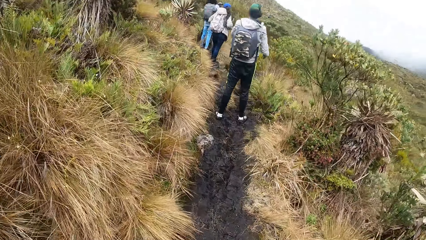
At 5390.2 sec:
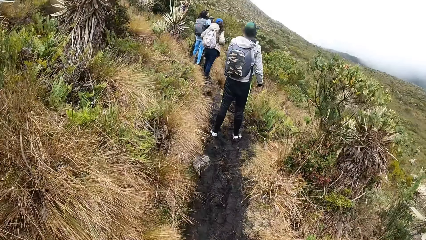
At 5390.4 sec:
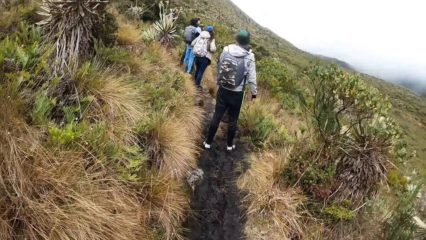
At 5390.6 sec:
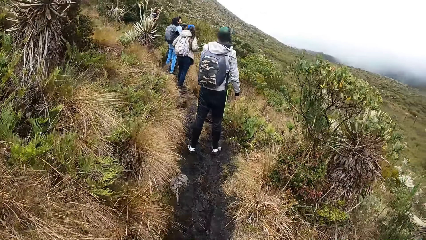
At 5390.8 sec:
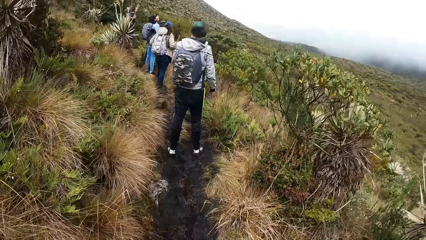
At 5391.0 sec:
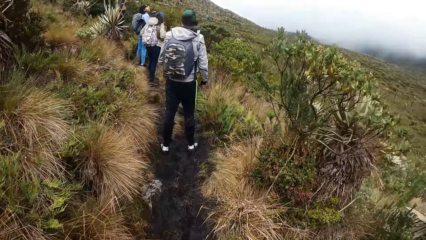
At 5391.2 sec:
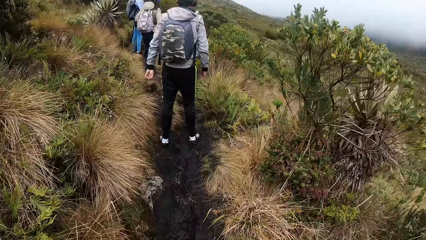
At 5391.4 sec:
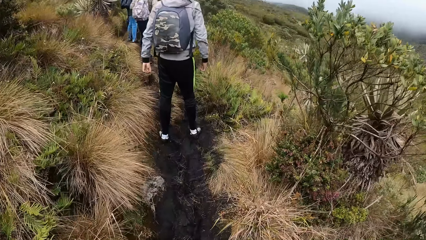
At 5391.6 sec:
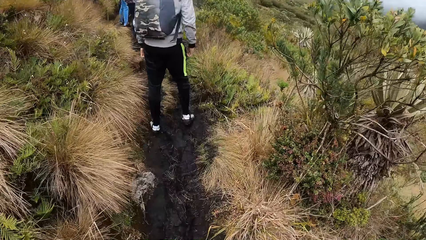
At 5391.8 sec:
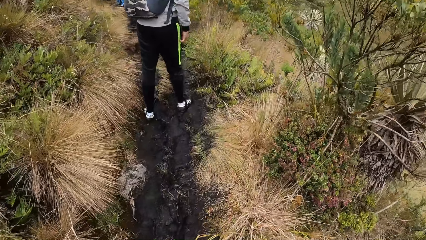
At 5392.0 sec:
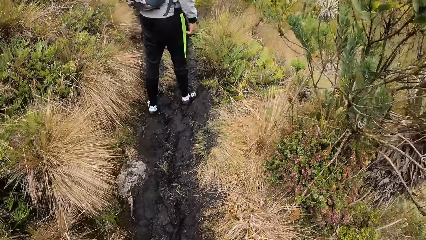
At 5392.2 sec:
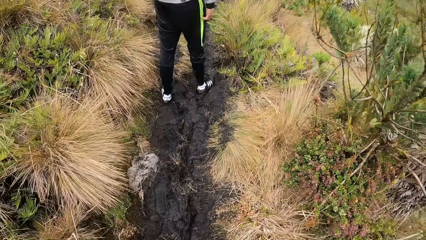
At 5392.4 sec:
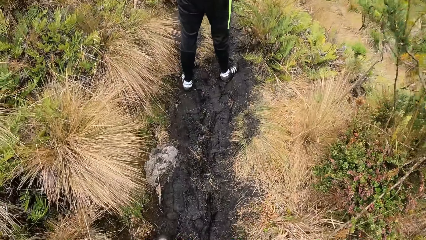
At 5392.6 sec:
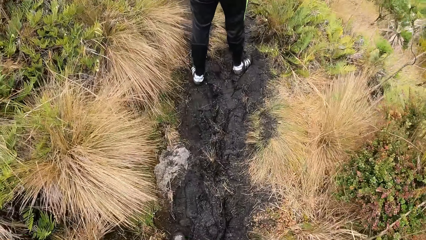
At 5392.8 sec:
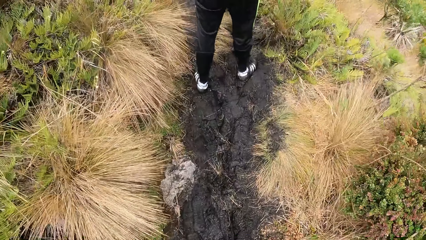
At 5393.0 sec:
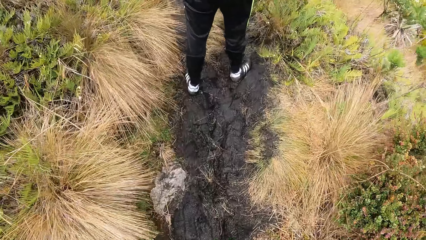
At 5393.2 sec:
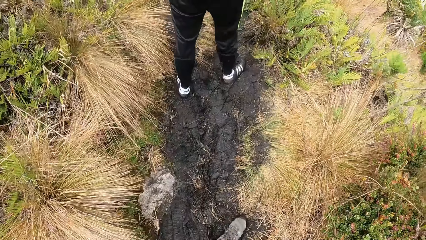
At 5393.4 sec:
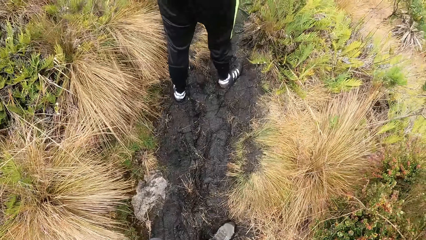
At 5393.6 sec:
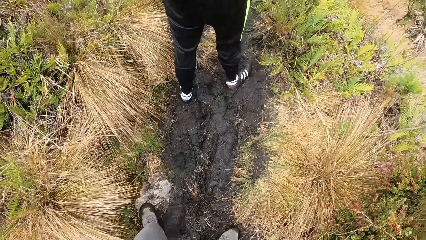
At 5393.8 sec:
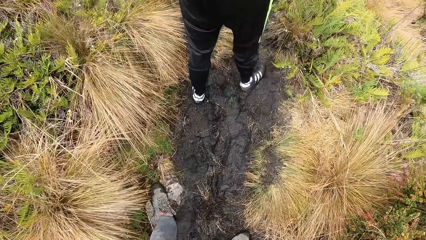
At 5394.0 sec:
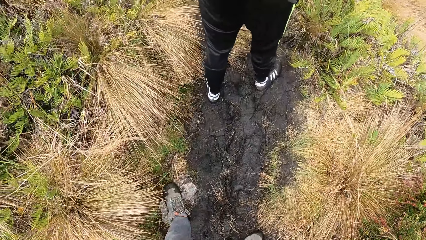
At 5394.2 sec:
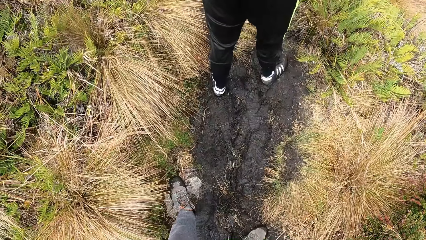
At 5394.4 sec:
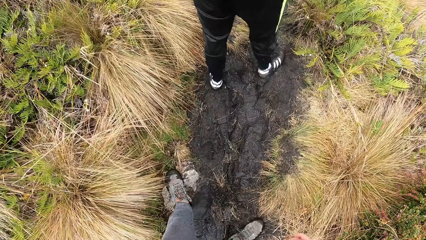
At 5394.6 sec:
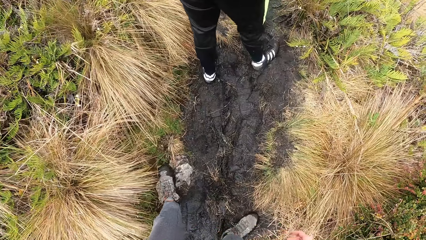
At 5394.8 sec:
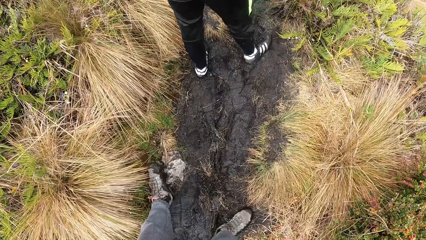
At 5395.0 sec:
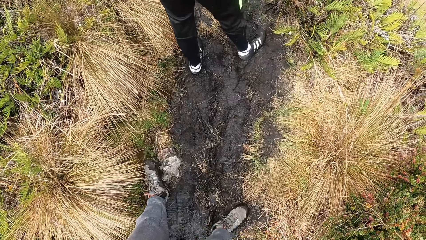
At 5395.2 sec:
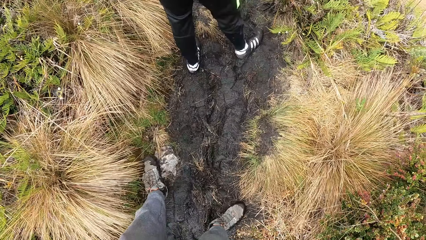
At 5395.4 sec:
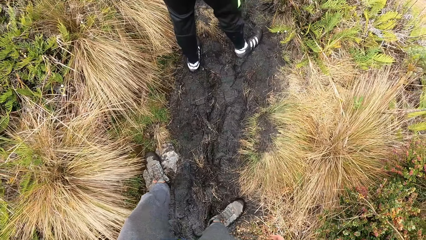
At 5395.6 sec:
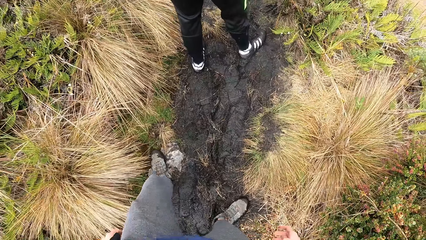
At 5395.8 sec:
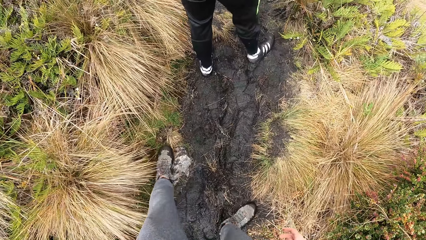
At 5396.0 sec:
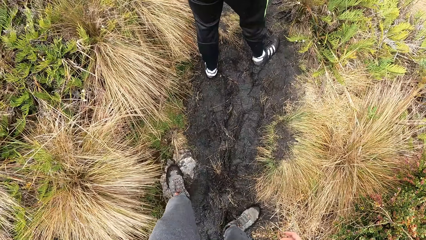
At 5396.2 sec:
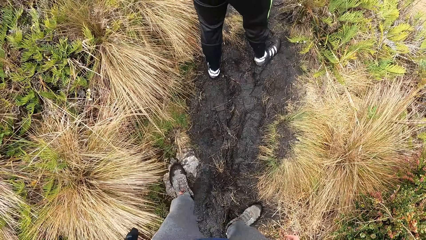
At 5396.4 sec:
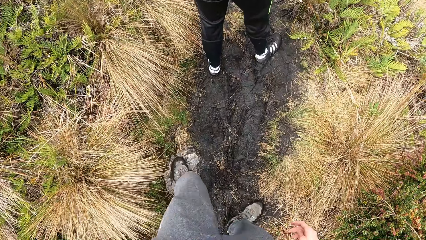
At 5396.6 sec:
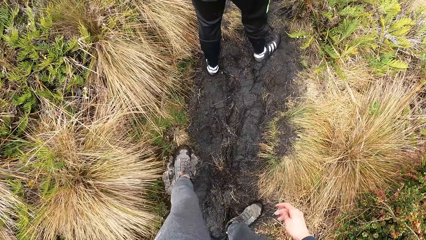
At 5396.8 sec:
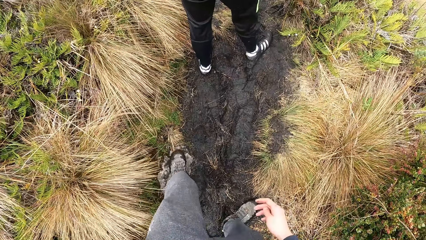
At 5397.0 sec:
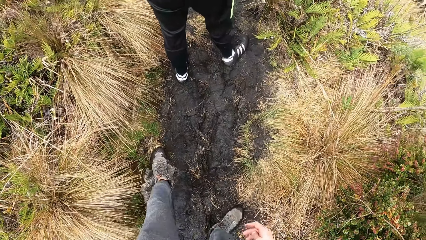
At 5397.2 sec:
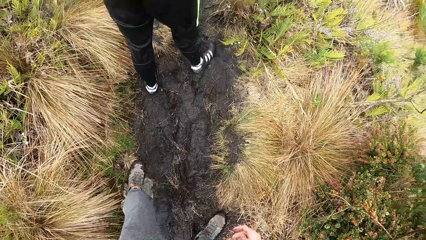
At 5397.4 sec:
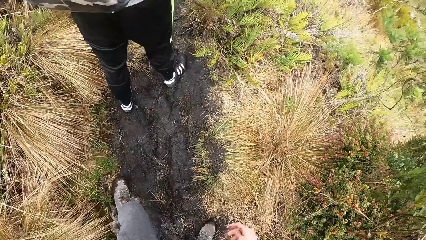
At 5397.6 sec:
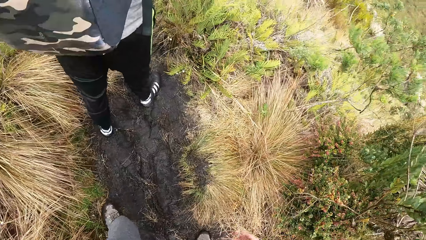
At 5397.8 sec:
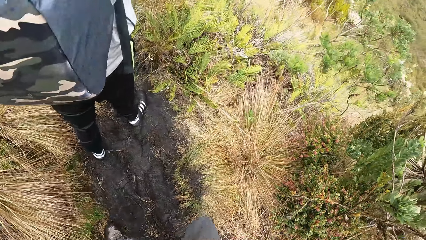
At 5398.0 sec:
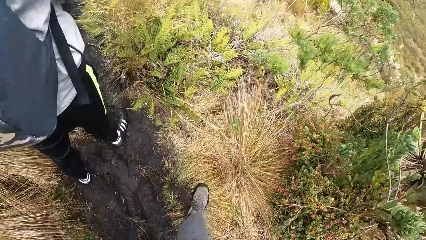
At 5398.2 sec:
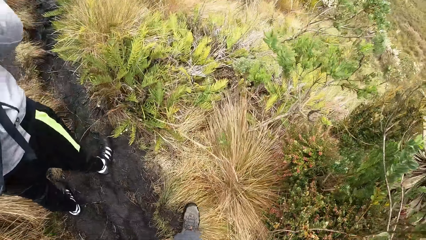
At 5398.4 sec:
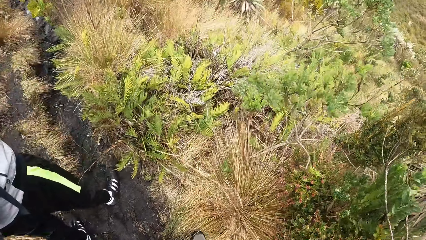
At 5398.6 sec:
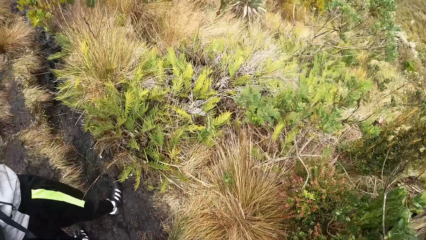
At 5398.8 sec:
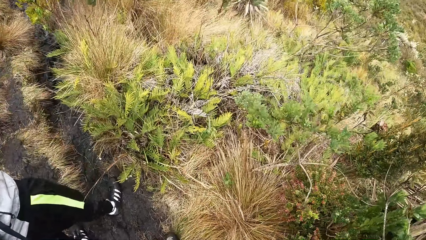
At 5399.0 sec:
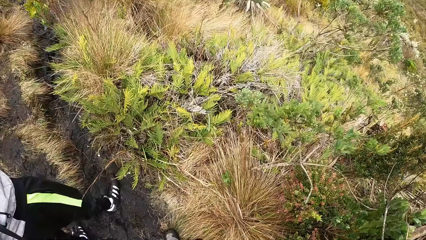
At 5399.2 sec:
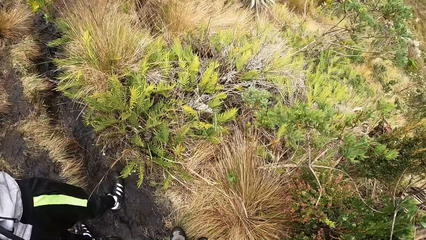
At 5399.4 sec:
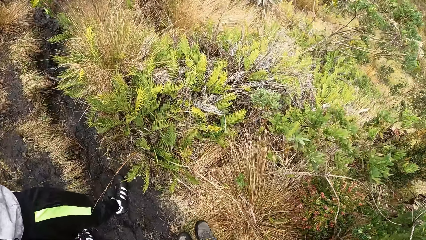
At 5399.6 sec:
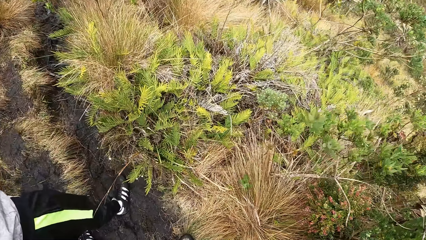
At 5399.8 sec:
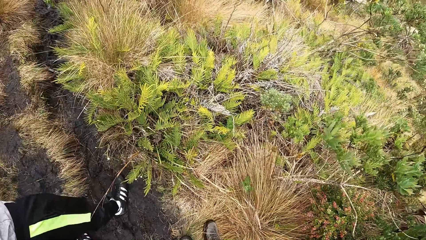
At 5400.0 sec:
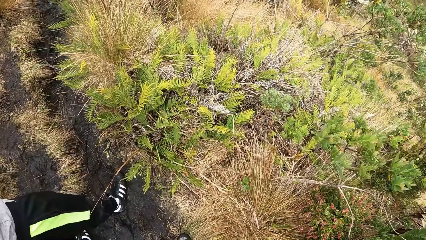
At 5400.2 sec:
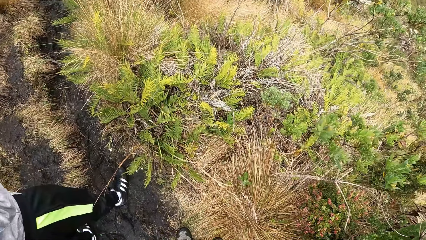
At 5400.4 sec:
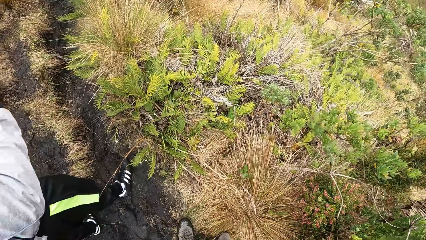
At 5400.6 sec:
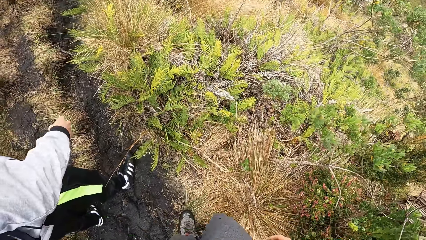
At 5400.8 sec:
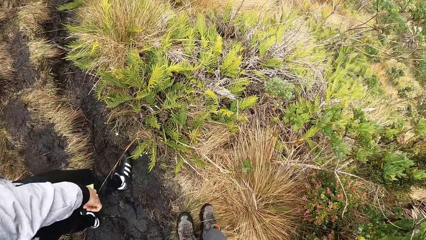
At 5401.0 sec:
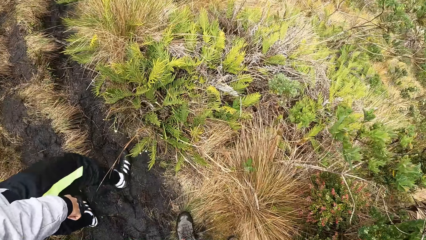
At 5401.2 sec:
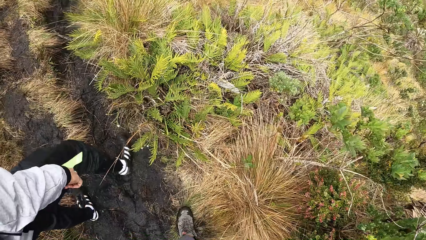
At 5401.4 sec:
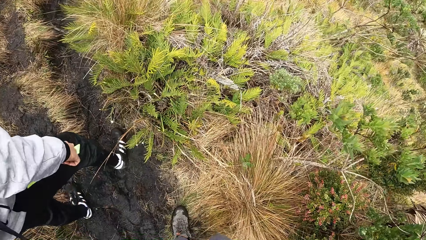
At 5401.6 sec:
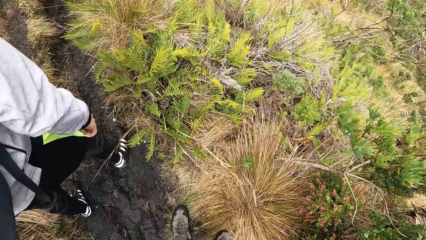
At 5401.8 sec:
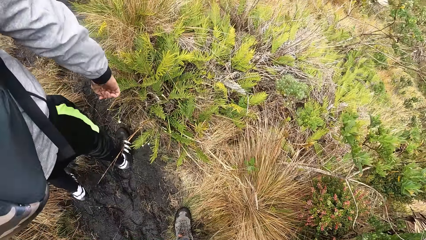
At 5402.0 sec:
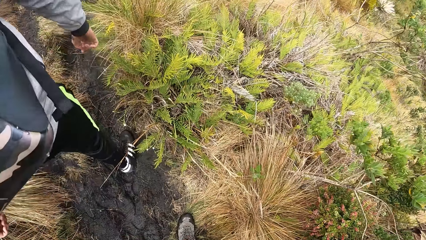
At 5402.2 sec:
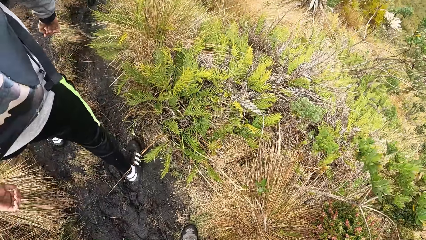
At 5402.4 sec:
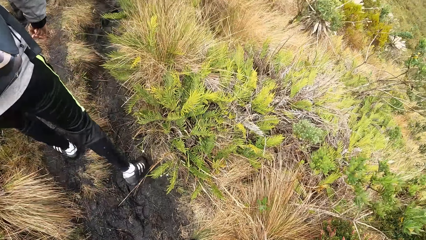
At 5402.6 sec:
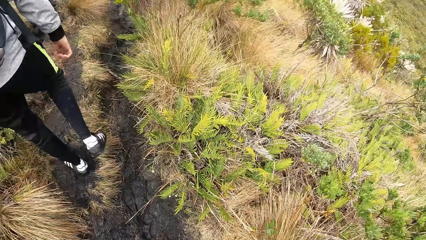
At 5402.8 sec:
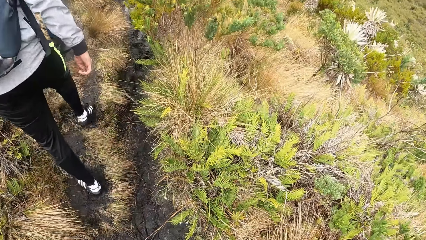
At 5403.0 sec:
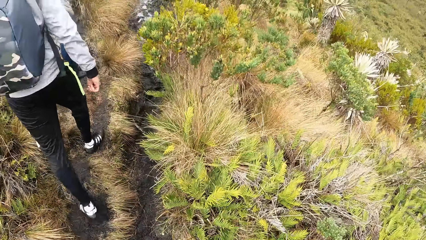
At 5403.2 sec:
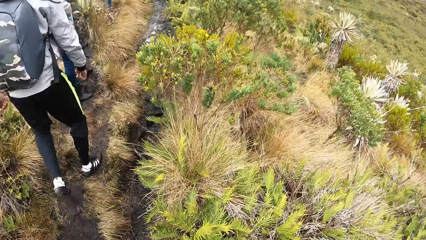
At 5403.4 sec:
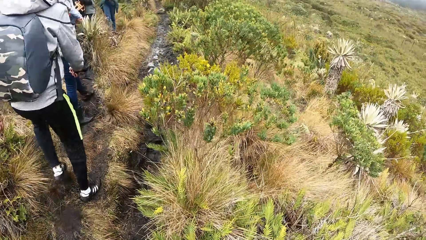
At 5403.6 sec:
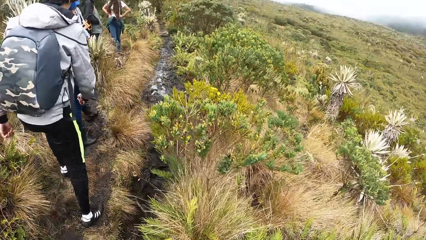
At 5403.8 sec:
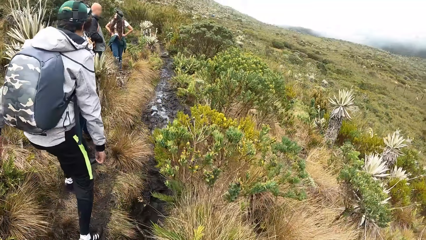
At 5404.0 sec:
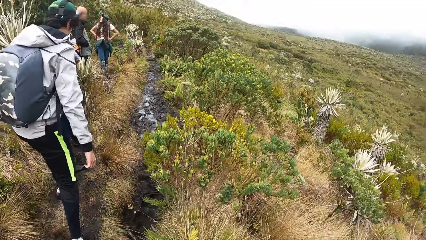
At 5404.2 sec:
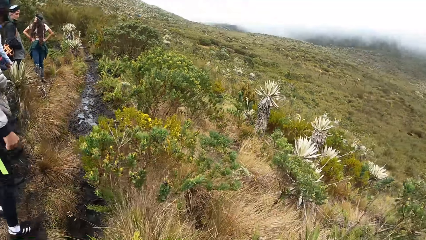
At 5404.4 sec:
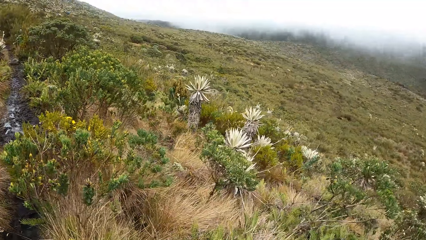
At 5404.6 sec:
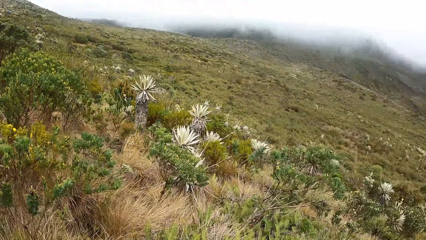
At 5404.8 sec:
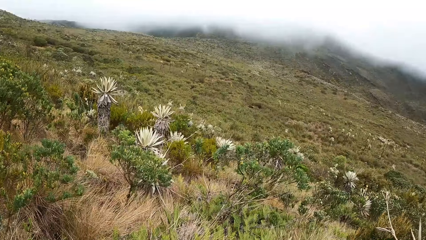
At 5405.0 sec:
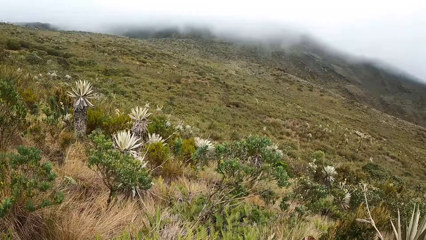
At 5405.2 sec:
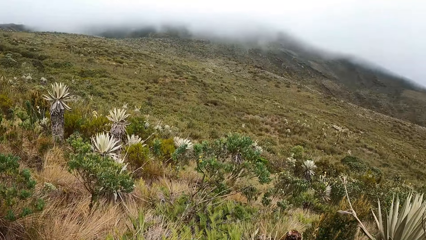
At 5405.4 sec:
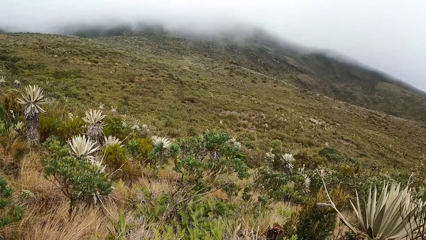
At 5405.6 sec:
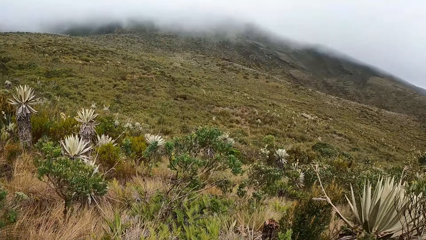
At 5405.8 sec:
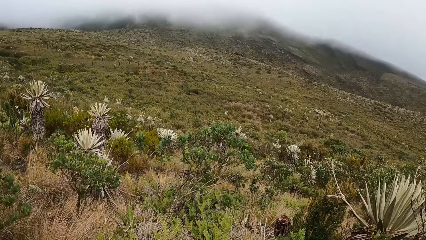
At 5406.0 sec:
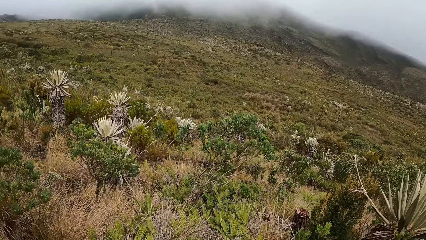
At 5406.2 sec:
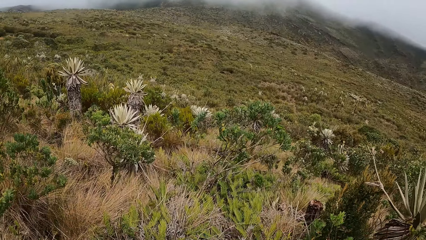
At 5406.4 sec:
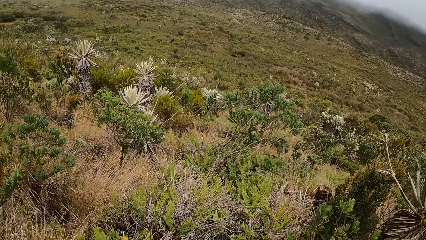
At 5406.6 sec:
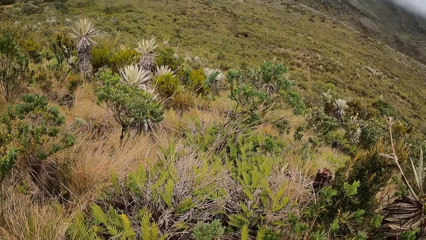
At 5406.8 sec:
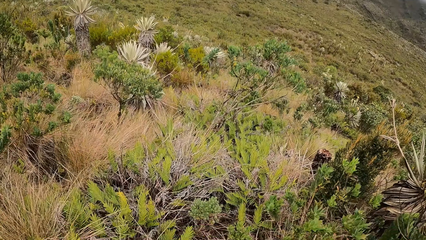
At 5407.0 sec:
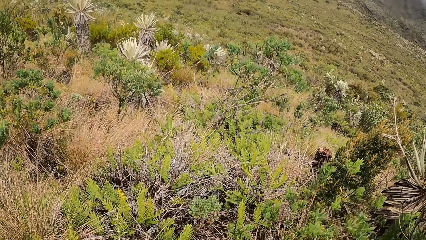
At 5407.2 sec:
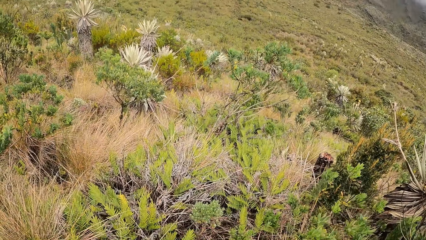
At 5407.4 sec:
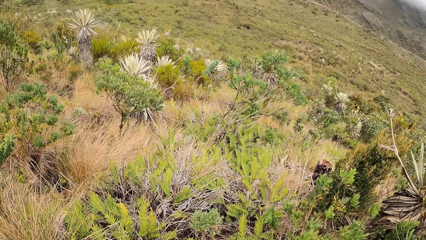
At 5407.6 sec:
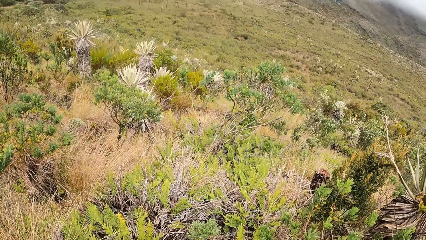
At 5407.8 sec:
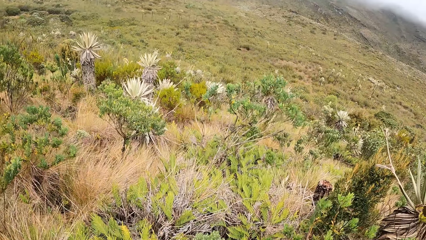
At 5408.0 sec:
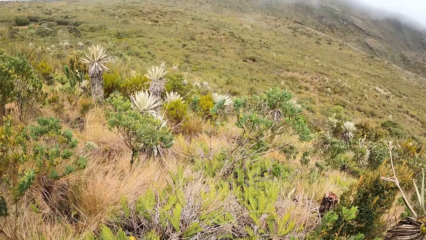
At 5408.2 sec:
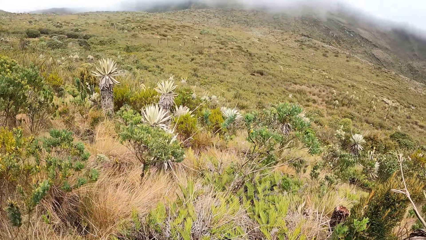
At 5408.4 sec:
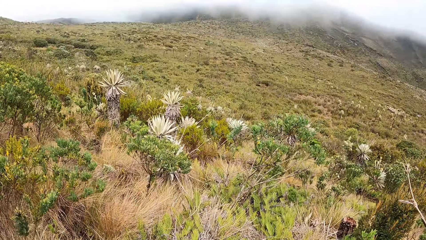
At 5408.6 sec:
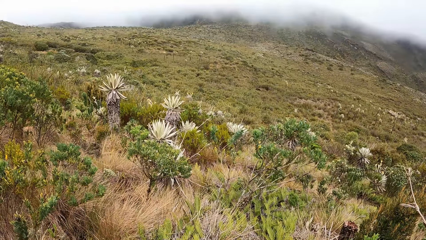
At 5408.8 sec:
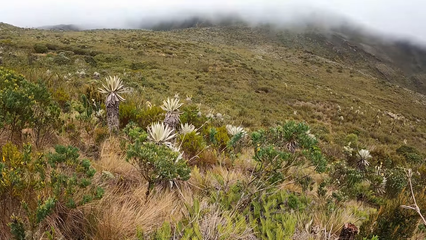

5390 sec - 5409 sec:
A person looks around. The camera wearer looks around. They rub the left leg on the stone. They rub the right leg on the grass. The person climbs a mountain. The camera wearer looks around.
